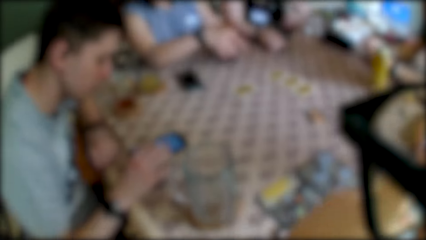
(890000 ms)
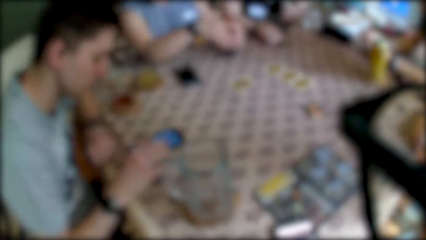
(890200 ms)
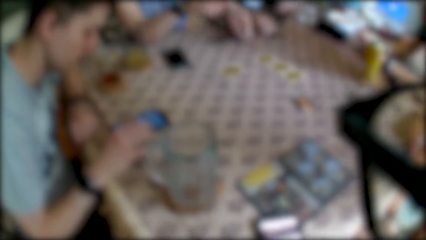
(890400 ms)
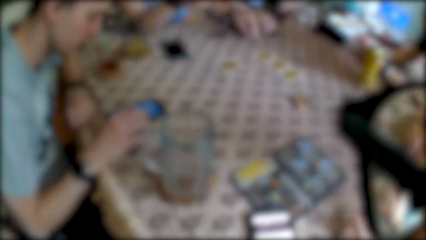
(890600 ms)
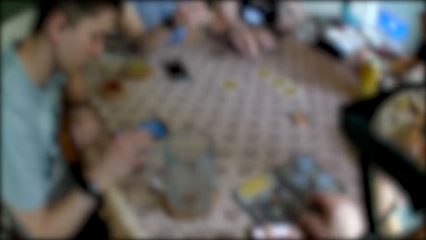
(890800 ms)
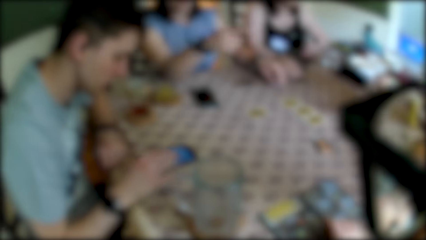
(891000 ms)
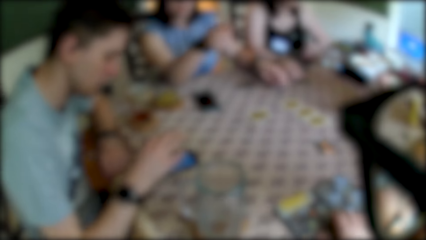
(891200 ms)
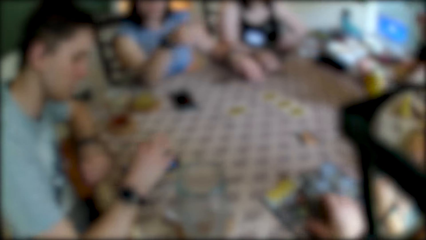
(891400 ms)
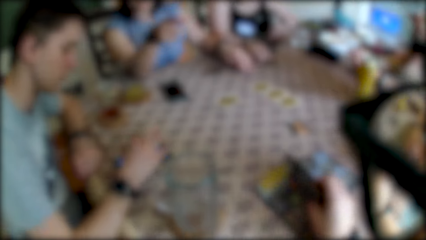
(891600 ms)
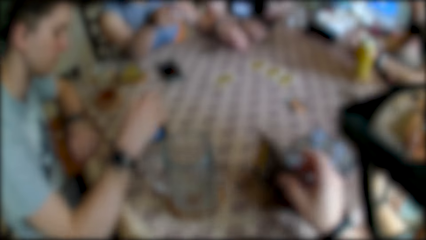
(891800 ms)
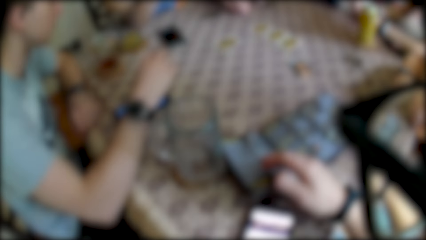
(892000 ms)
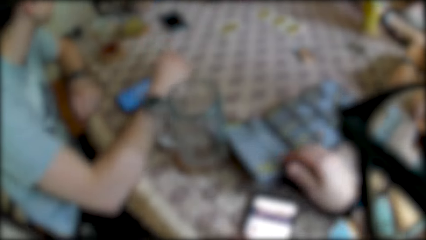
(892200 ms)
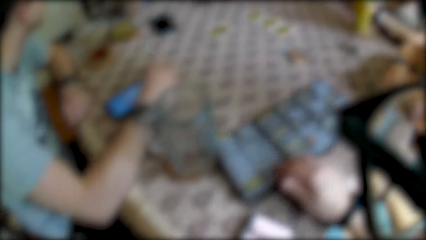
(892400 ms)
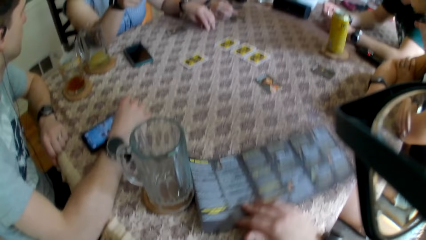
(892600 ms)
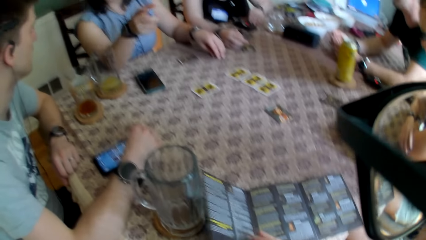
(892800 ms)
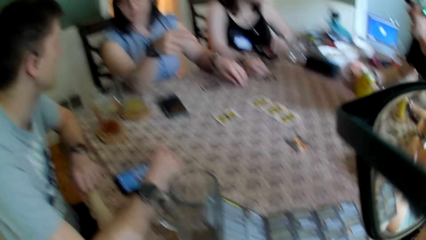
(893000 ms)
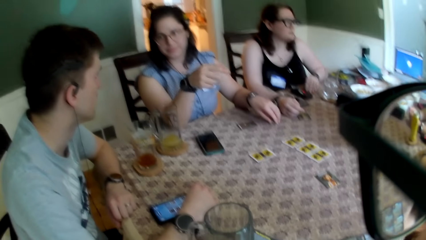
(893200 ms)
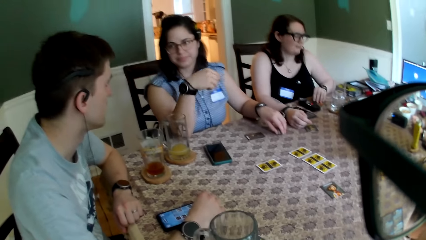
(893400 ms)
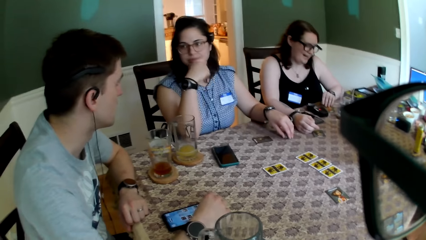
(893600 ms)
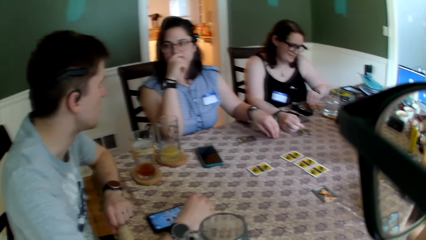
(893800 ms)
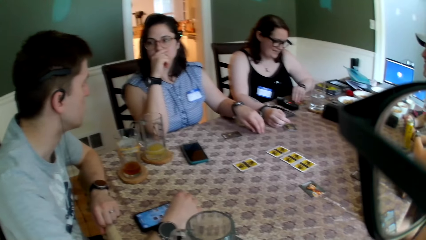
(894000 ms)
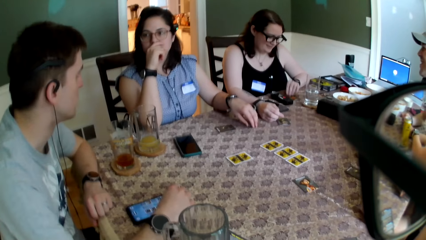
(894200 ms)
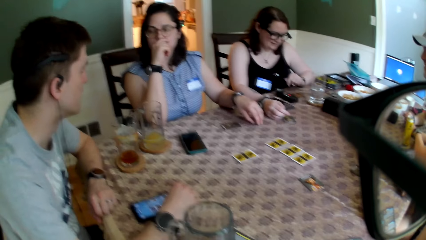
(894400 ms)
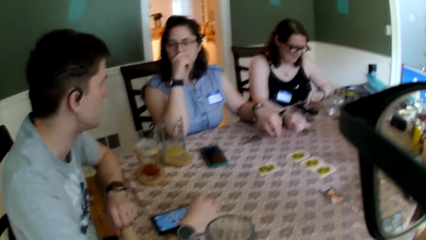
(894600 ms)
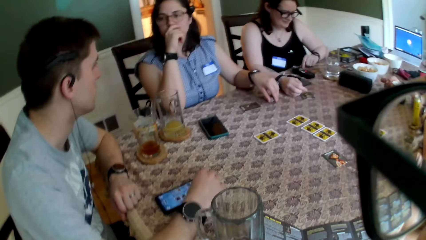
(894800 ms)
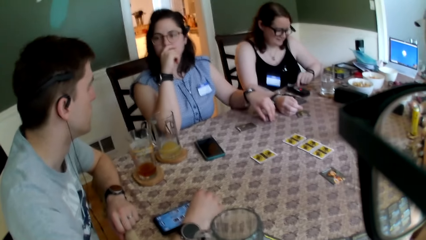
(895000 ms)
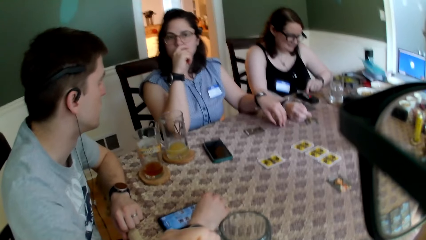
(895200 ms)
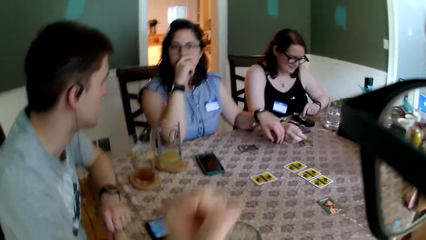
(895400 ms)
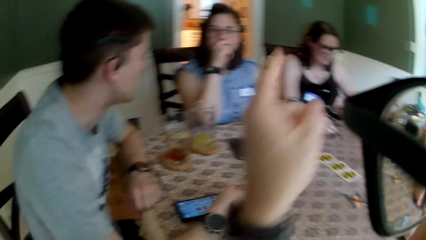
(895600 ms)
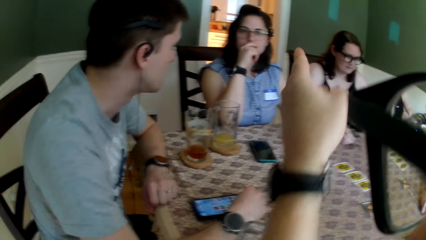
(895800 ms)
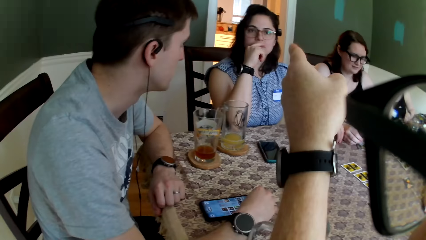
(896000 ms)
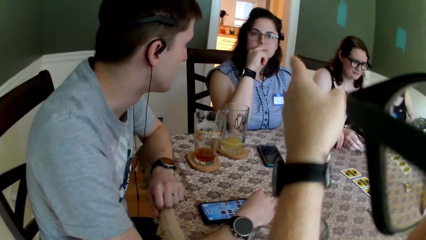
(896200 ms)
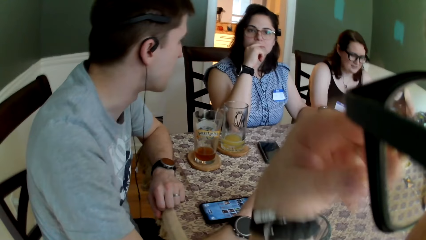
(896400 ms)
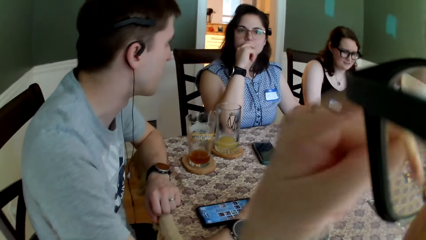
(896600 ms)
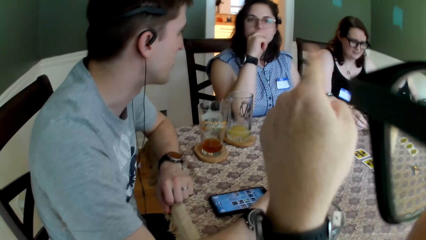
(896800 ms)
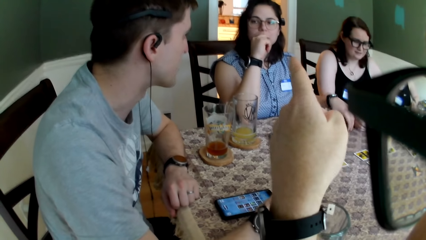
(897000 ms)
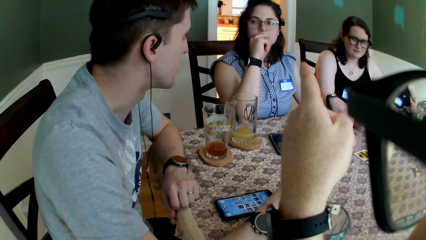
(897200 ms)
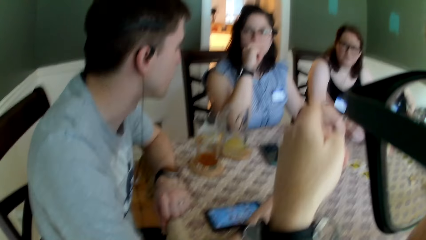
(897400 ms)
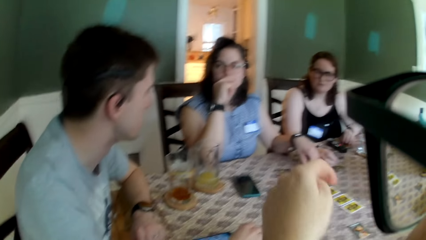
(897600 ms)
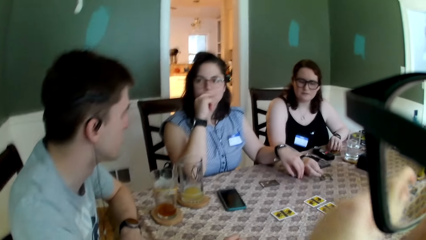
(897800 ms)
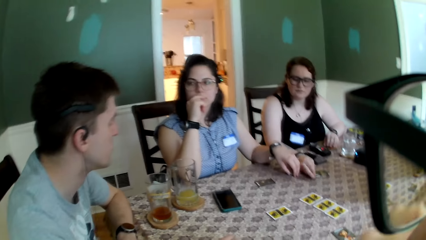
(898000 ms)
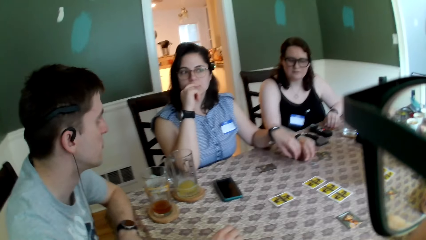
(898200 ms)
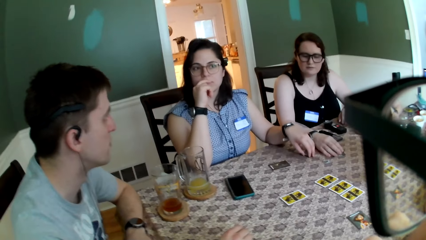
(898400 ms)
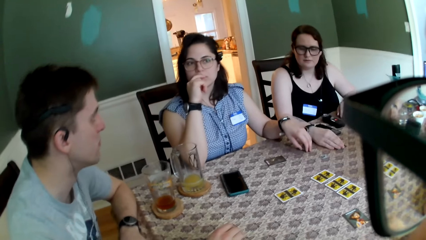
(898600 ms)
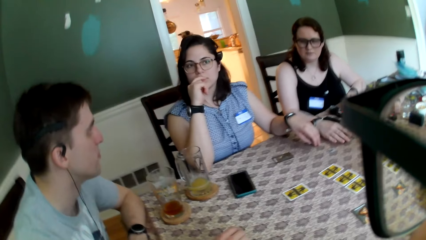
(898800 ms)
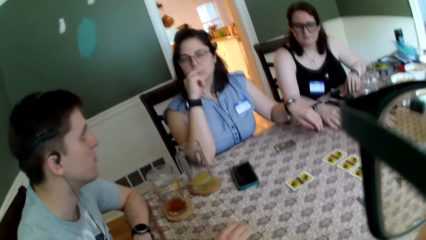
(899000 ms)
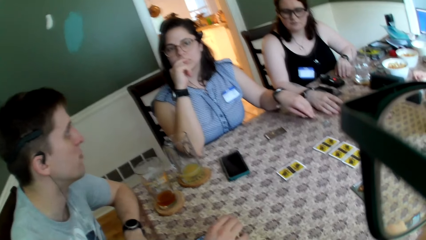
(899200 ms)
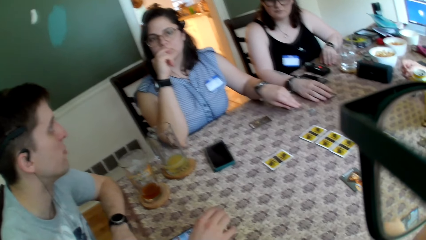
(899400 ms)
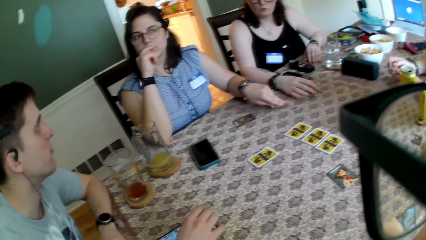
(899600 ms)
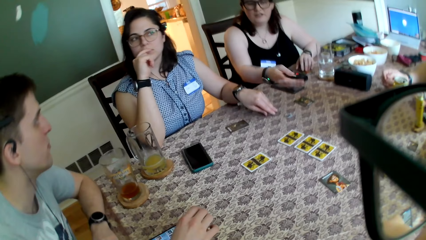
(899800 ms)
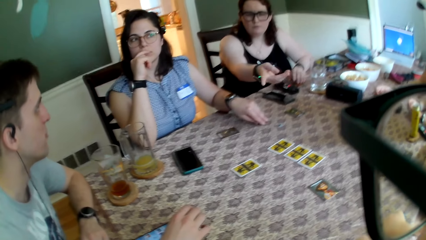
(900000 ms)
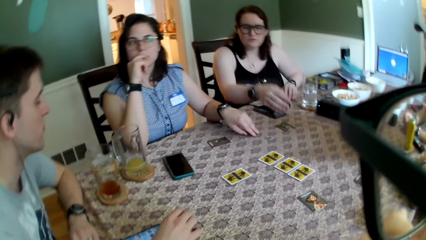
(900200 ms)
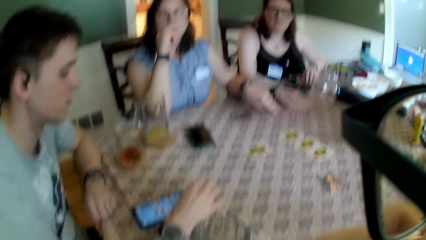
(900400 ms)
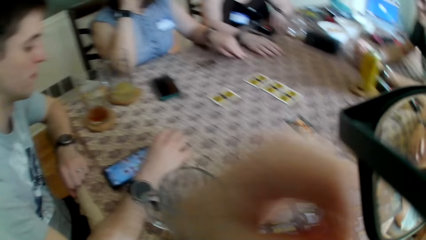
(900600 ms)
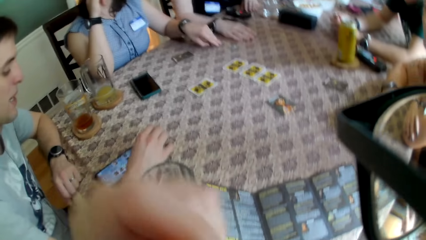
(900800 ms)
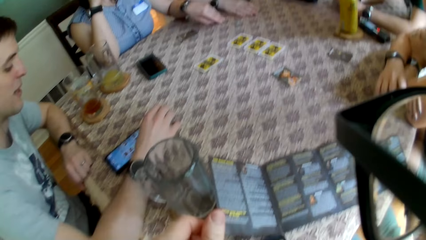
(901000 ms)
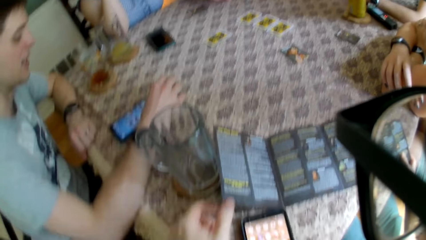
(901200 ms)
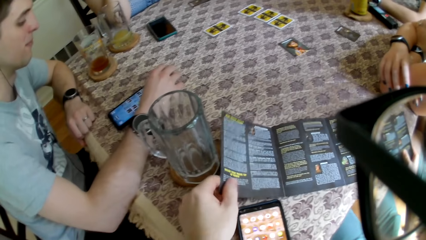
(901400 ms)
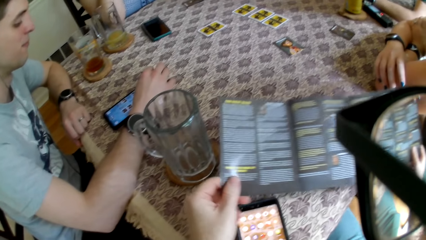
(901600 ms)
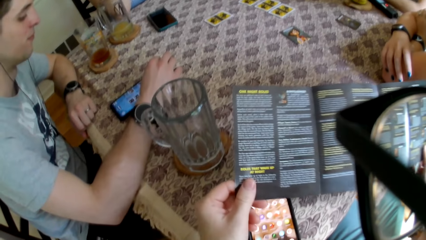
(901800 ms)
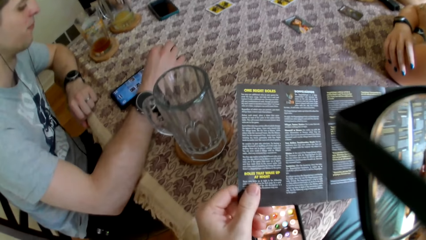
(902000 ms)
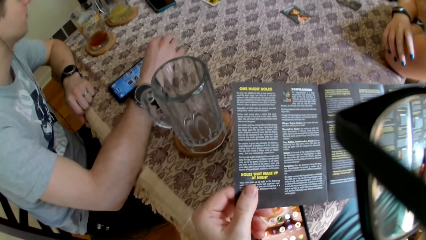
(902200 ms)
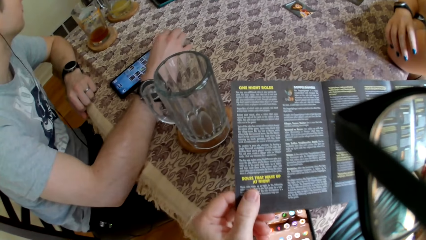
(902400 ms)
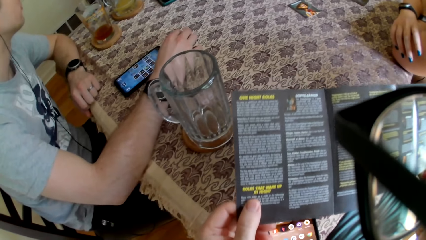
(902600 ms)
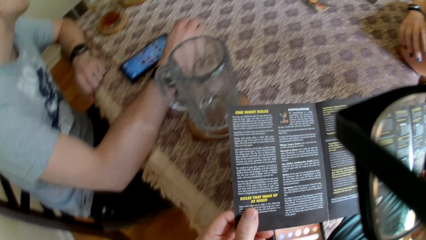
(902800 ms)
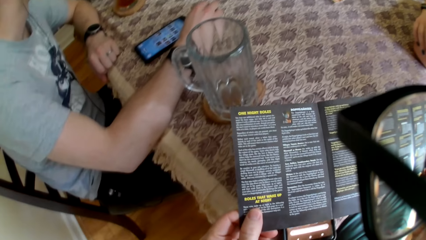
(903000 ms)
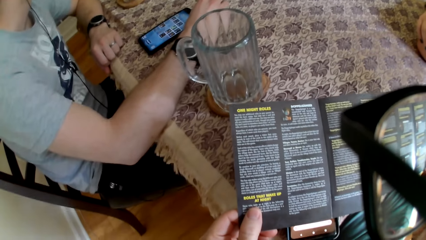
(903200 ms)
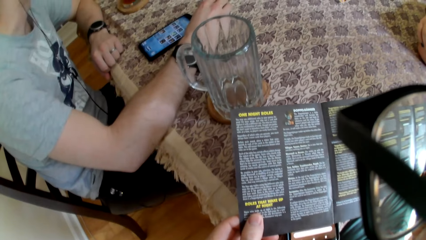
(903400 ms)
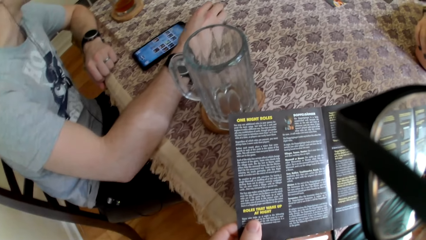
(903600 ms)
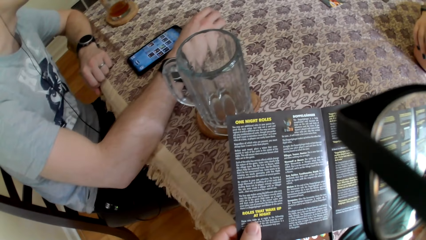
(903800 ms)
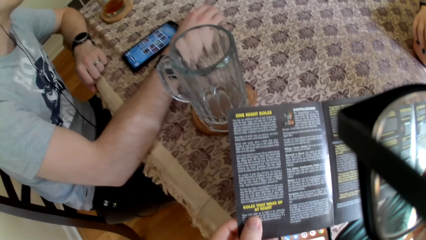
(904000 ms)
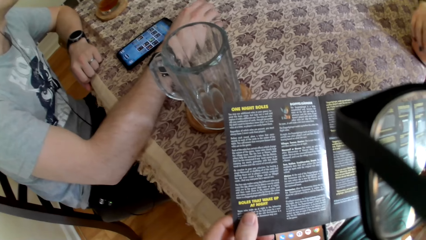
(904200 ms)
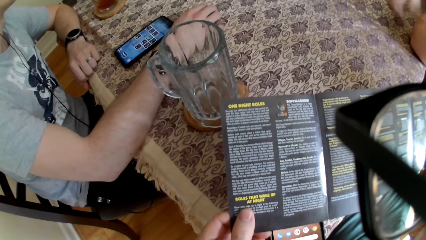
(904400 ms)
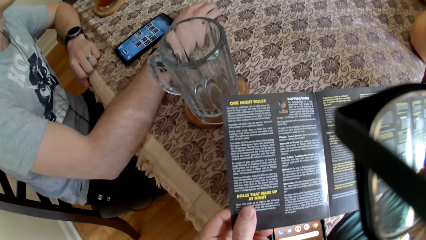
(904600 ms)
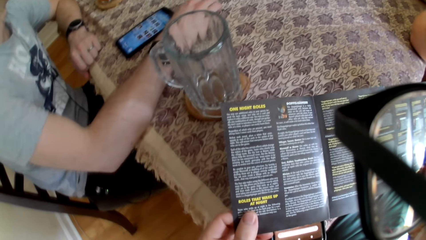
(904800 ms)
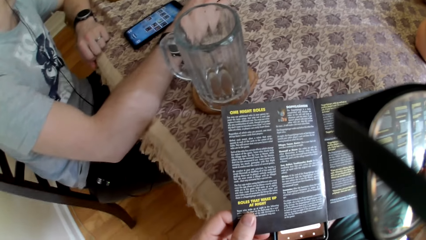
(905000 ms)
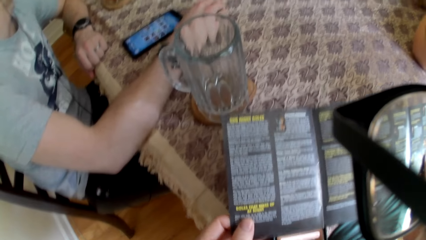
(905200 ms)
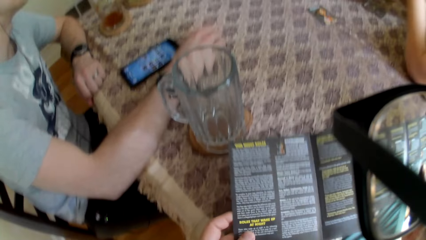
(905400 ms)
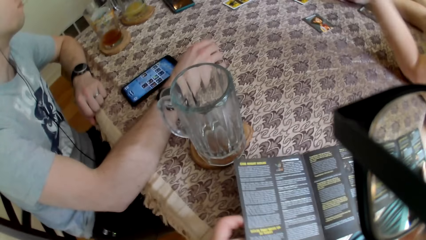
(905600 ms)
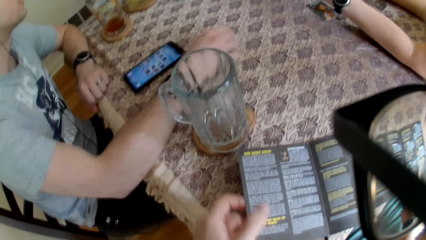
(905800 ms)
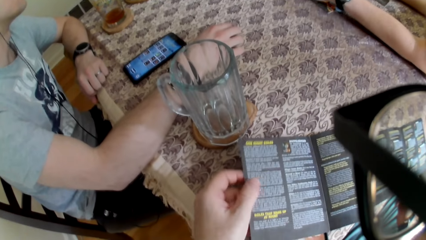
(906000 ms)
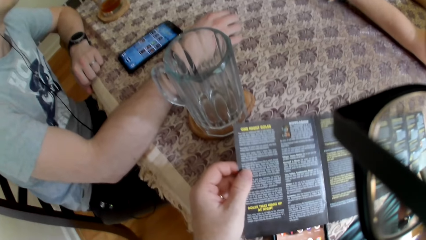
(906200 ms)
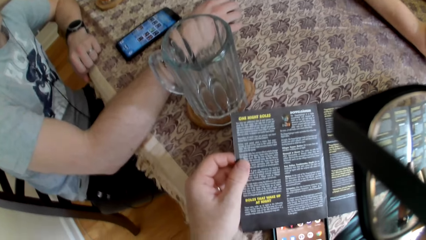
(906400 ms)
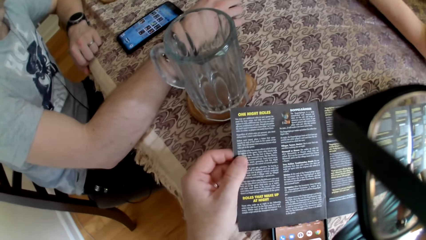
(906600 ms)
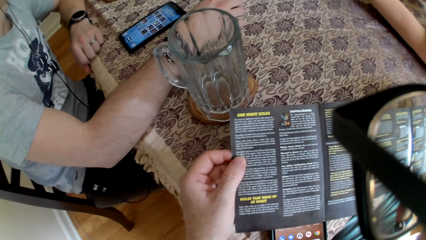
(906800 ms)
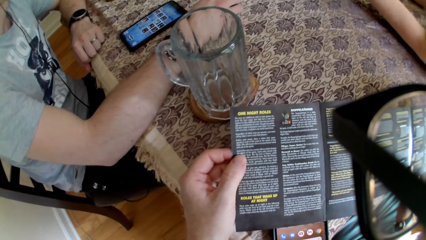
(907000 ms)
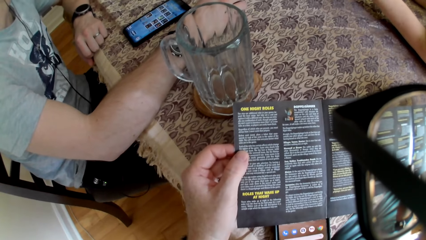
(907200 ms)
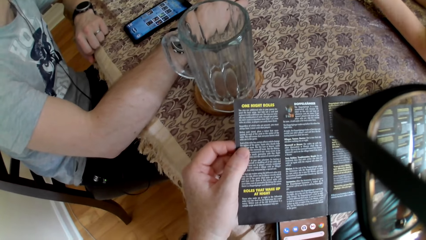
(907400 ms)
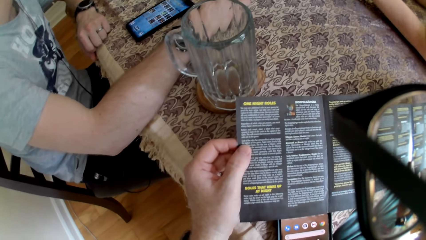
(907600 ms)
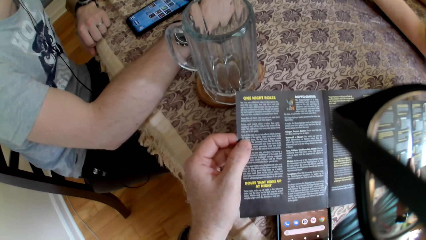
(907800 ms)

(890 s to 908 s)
A woman gesticulates with her right hand. The camera wearer puts his right hand on the table. He opens a One Night Ultimate manual on the table with his right hand. He picks up a phone on the table with his left hand. He points his left hand to the woman. He gesticulates with his left hand. A man converses with the woman and another woman. The camera wearer lowers his left hand on the table. The second woman adjusts a card on the table with her right hand. The second woman converses with the camera wearer and gesticulates with her right hand towards the camera wearer. The camera wearer picks up the manual on the table with both hands. He converses with the second woman. He looks at the manual. A third woman puts her left hand on the cards on the table.
